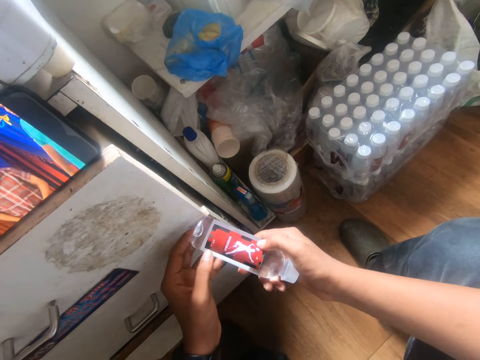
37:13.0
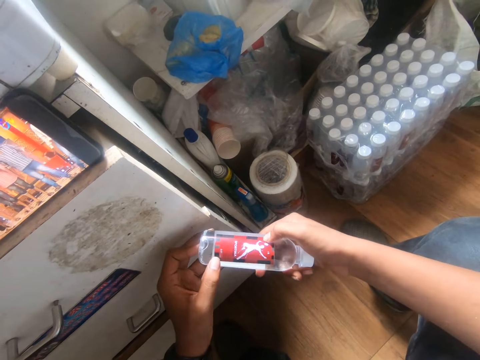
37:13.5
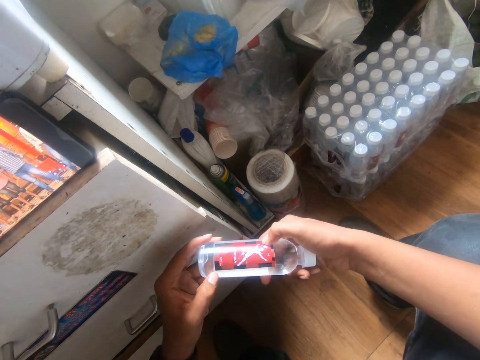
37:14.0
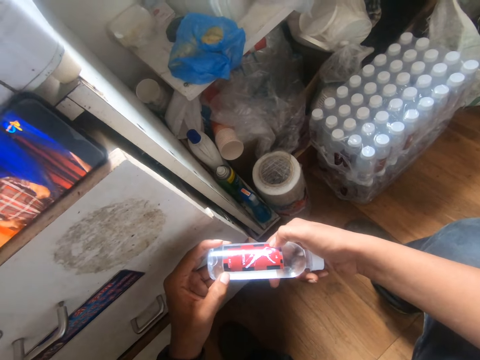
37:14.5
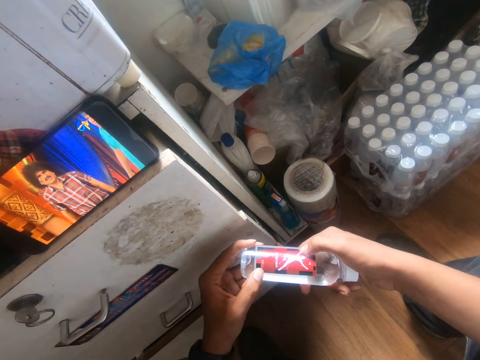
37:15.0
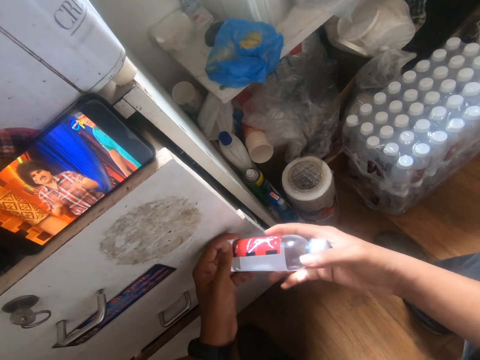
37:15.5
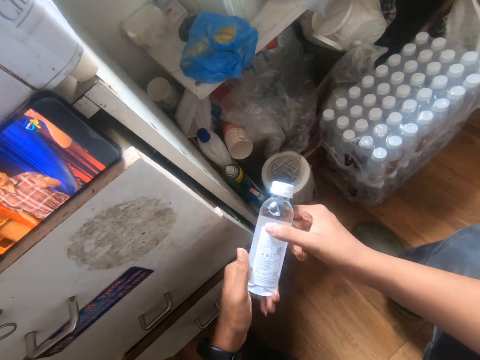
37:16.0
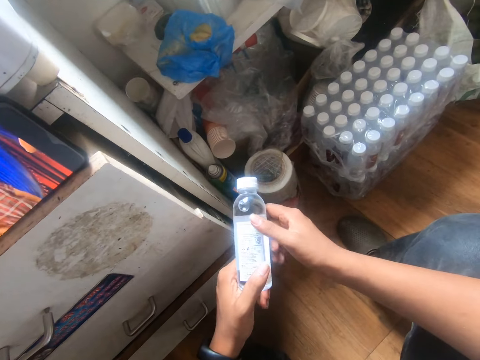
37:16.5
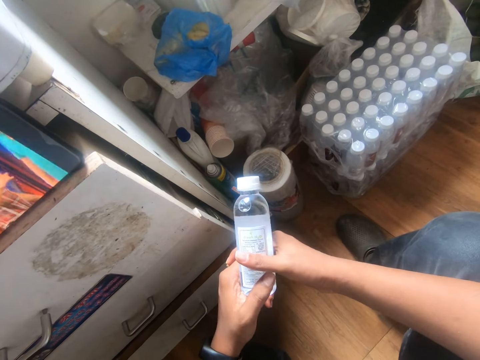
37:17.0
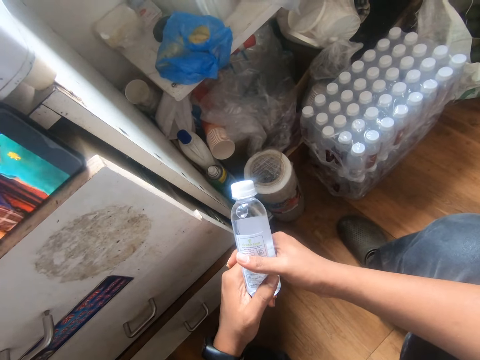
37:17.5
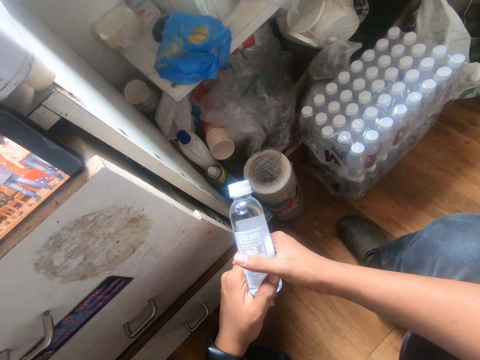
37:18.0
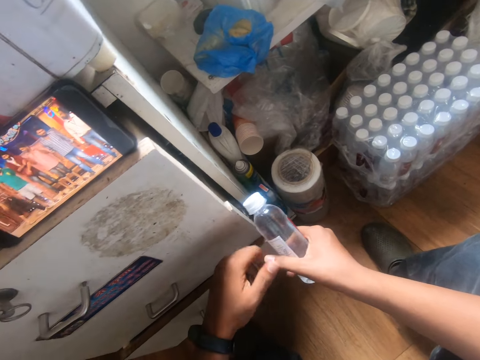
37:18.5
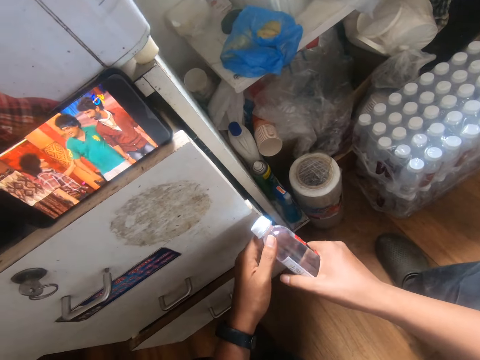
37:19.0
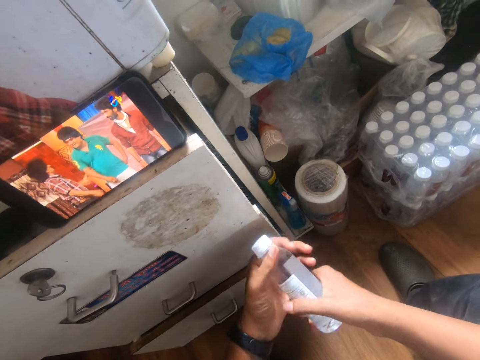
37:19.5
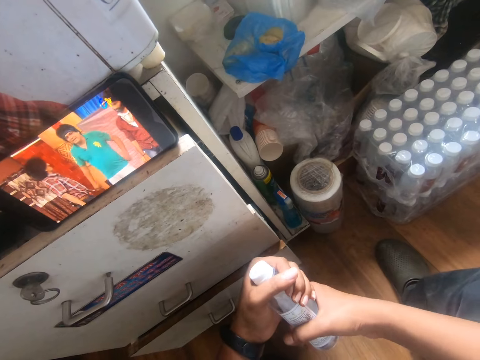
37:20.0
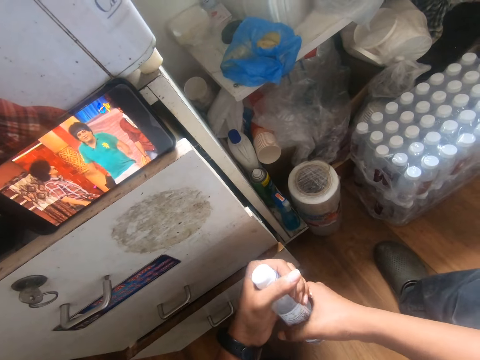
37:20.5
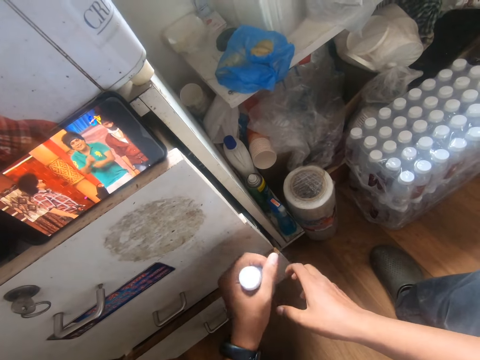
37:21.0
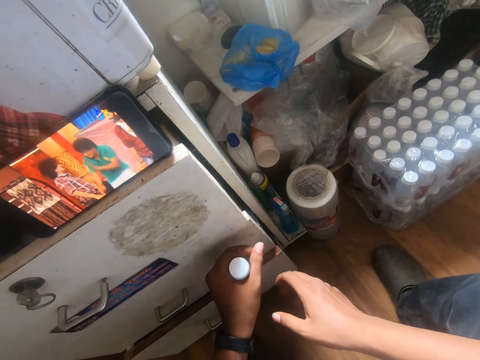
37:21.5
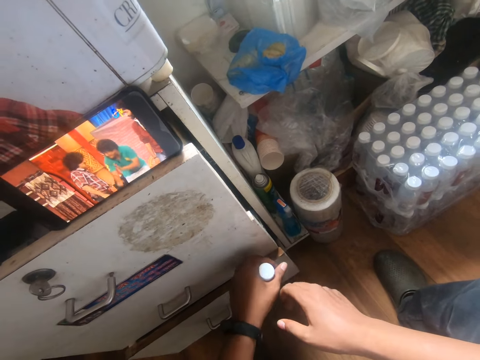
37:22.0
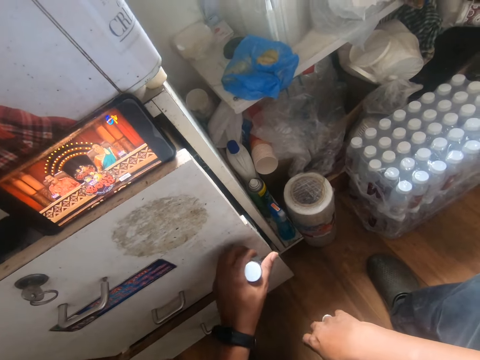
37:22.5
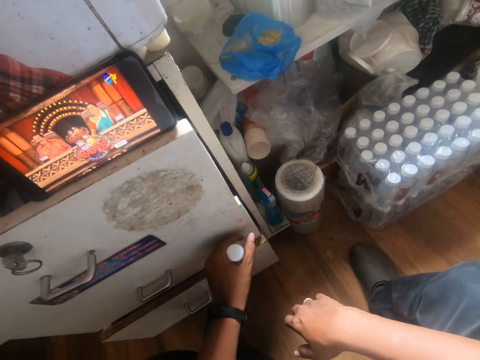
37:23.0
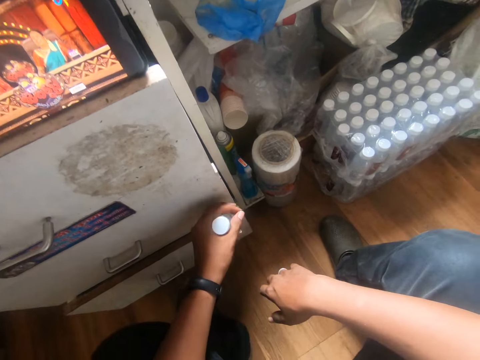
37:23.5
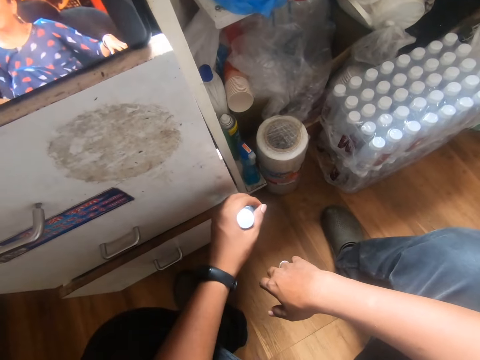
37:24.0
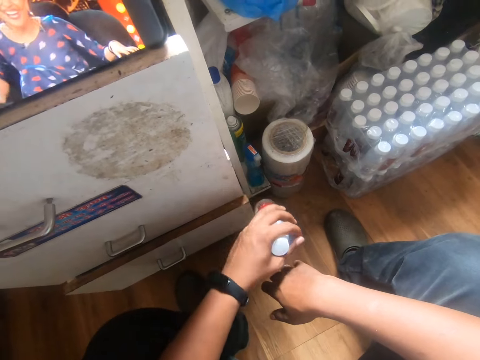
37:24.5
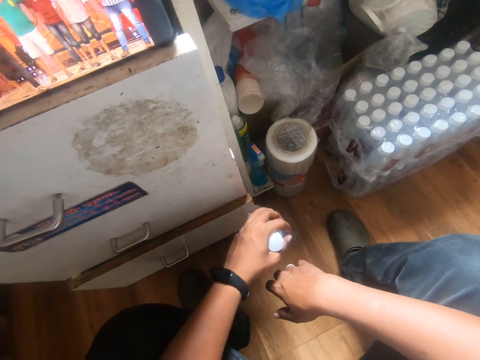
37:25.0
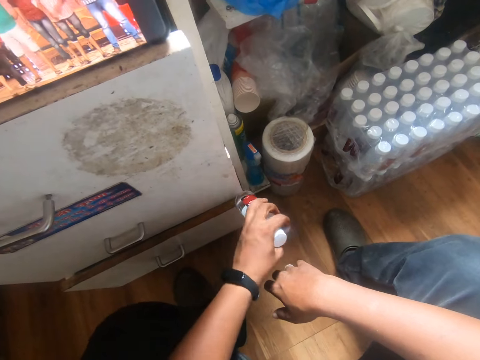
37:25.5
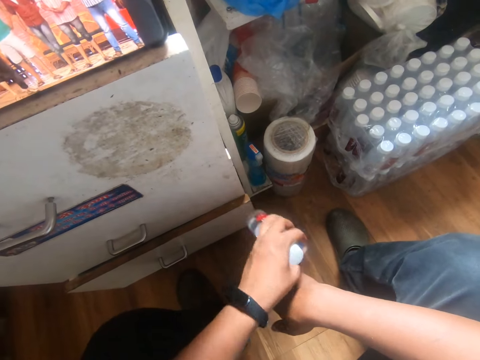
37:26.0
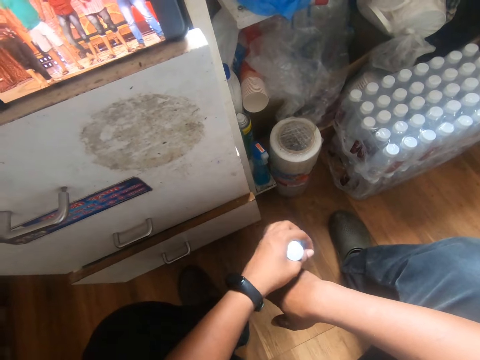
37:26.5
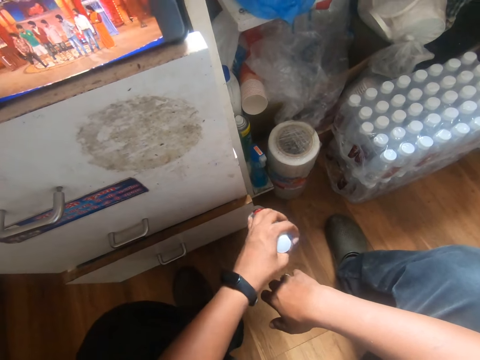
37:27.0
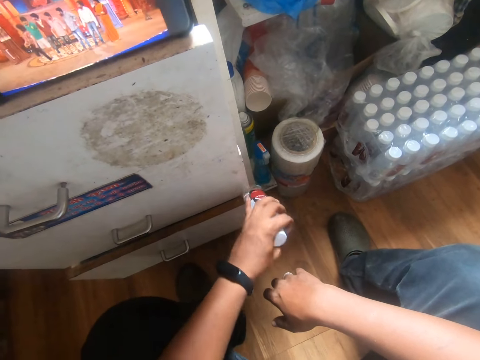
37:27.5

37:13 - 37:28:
The camera wearer turns the bottle in both hands. He removes his left hand from the bottle in both hands. He holds the bottle with both hands. He removes his right hand from the bottle in both hands. He moves the bottle on the cabinet with his left hand. He shakes the bottle. He removes the bottle from the cabinet with his left hand. He touches the cabinet with the bottle in his left hand. He removes the bottle from the cabinet with his left hand. He hits the bottle on the cabinet with his left hand.

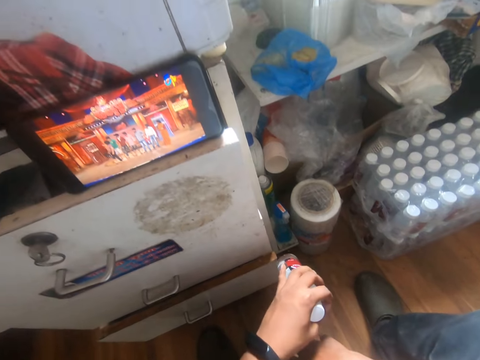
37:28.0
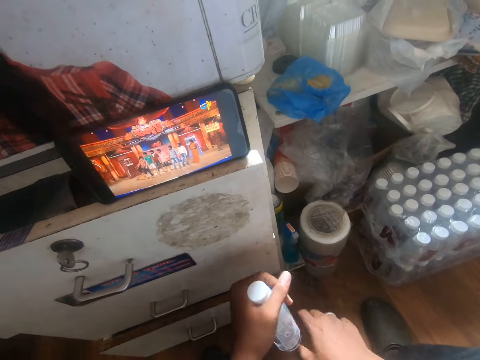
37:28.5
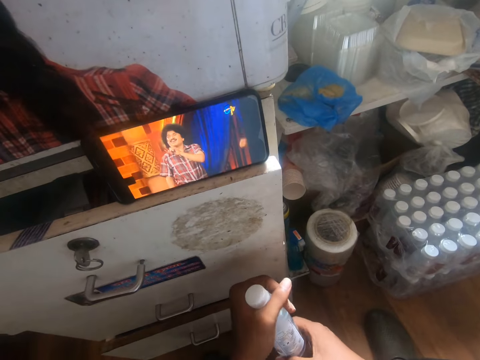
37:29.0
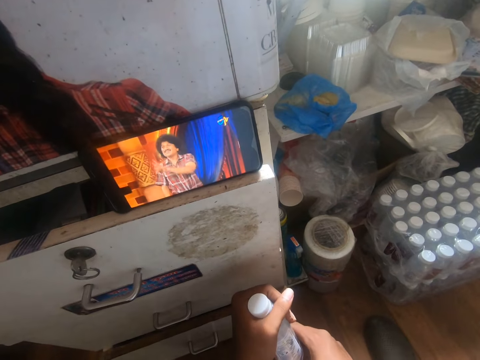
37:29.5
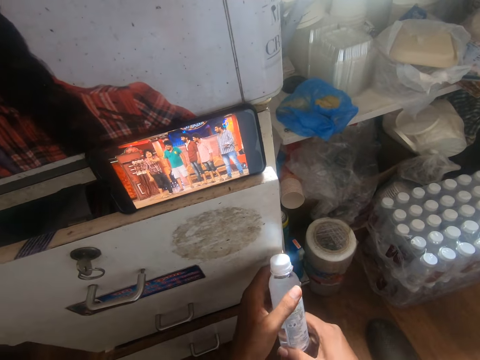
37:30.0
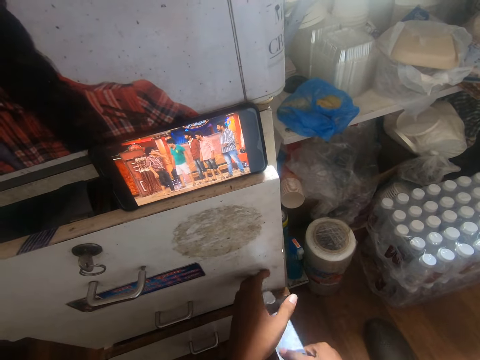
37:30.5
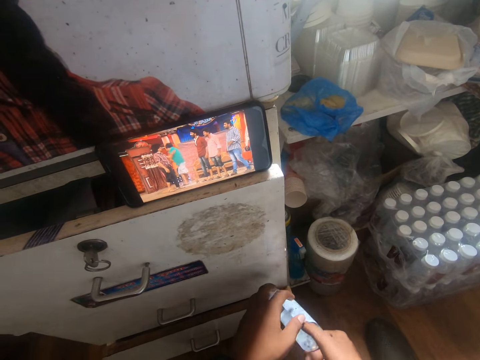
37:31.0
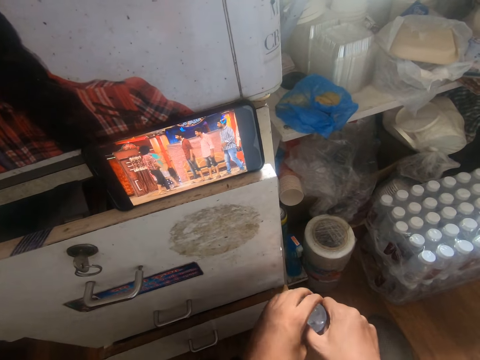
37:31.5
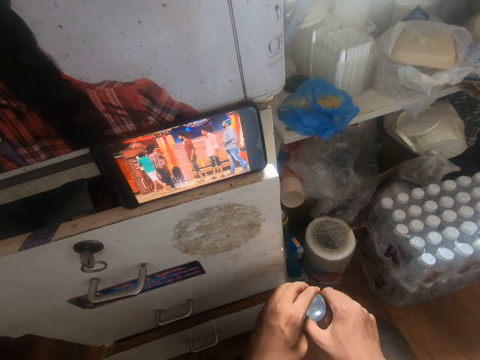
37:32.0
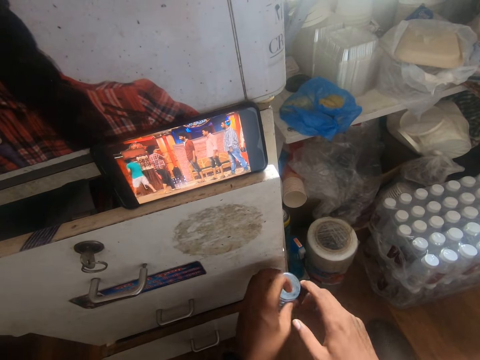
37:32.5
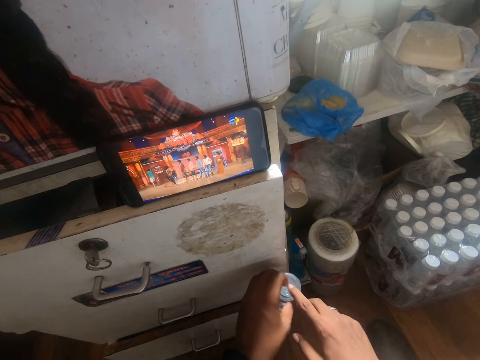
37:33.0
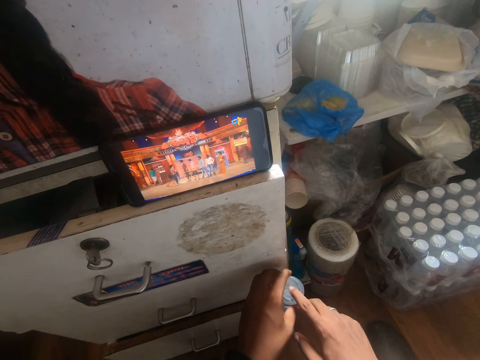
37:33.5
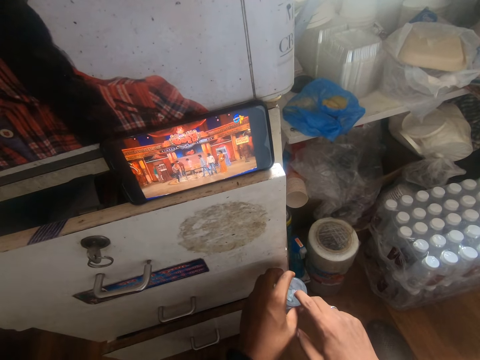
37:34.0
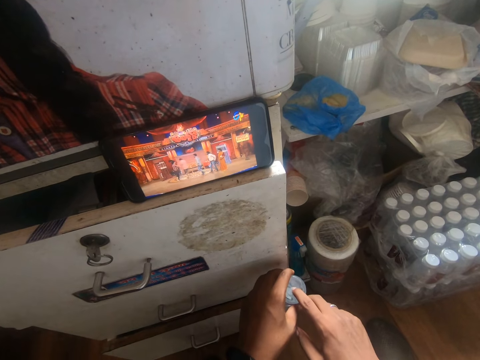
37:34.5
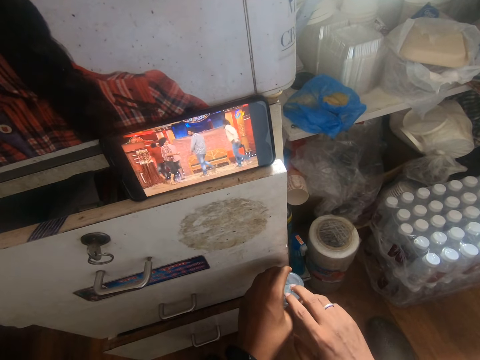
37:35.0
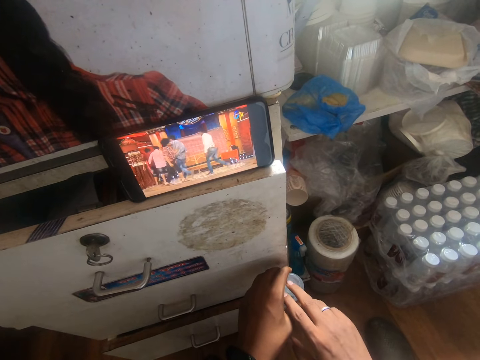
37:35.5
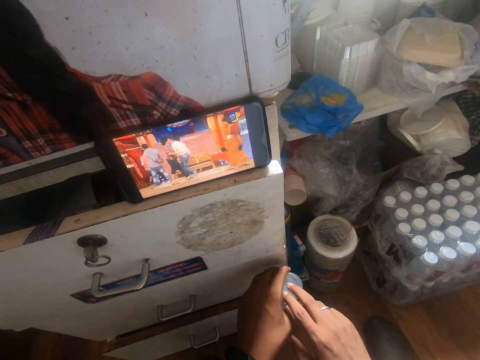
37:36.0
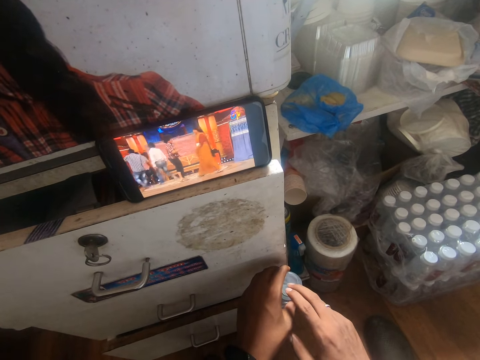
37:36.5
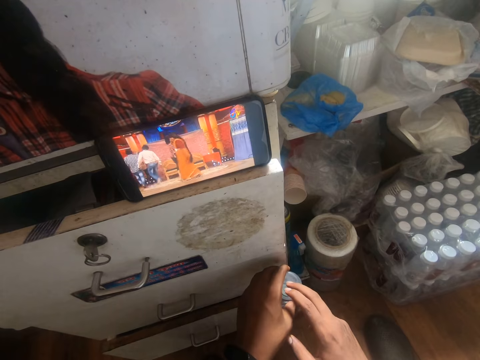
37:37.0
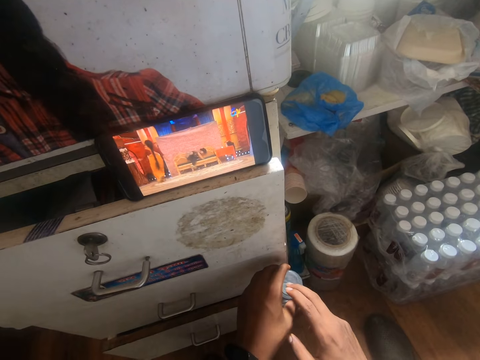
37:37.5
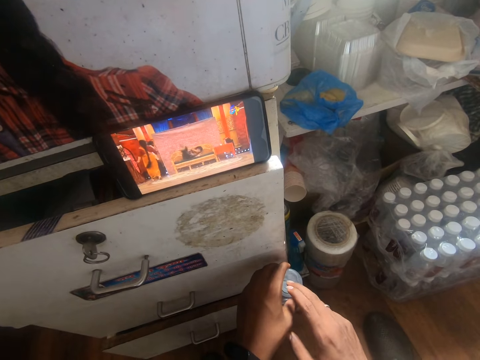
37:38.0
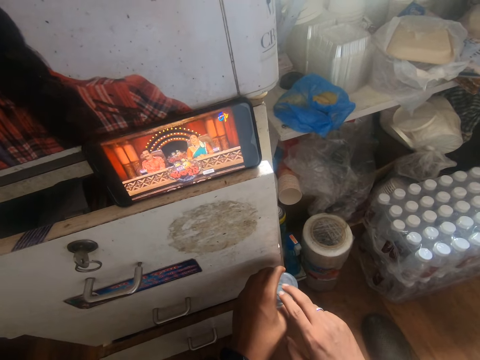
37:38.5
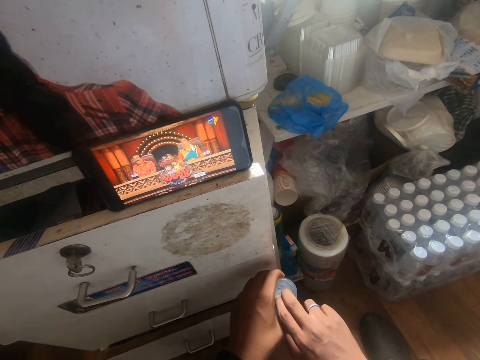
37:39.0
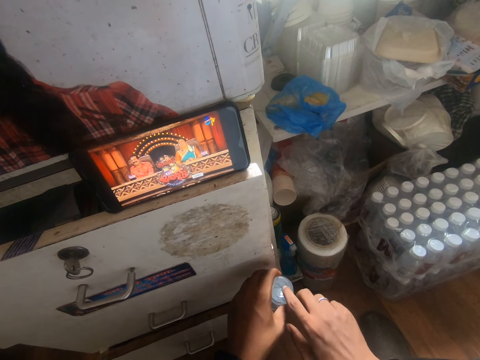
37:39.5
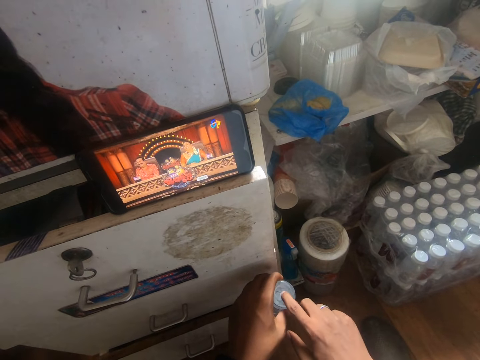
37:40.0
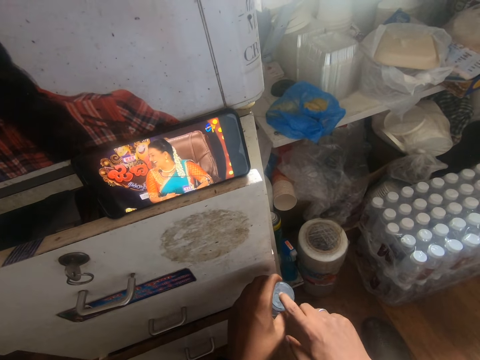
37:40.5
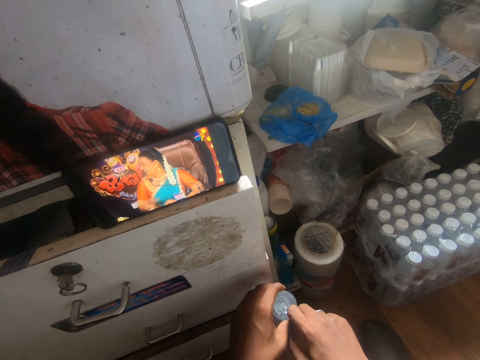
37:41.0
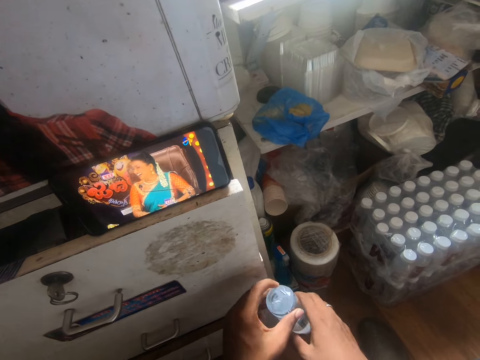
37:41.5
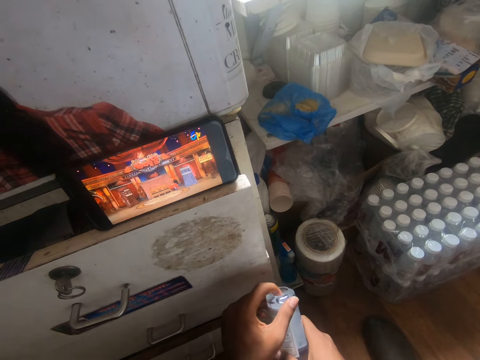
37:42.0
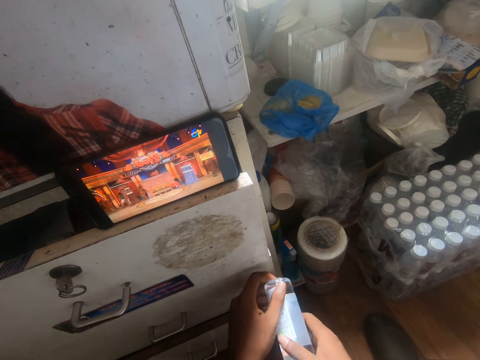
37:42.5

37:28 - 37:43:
The camera wearer holds the bottle with both hands. He picks the bottle. He removes his left hand from the bottle in both hands. He touches the cabinet with the bottle in his right hand. He watches a movie. He holds the bottle on the cabinet with both hands. He taps the bottle in his left hand on the cabinet with his right index finger. He removes the bottle from the cabinet with his left hand. He holds the bottle with both hands. He turns the bottle in both hands.
